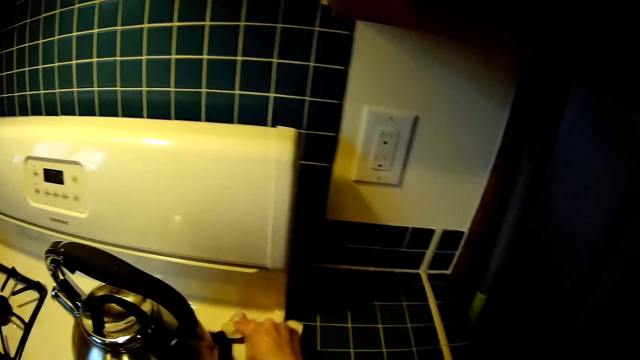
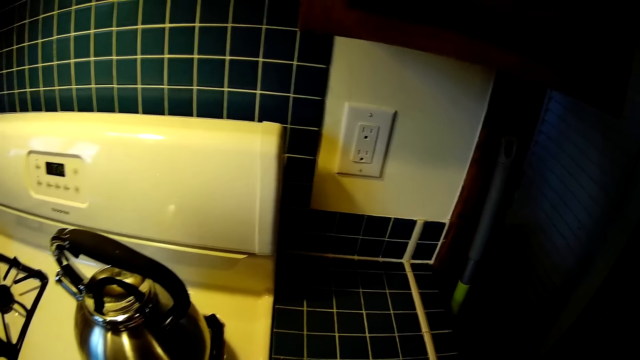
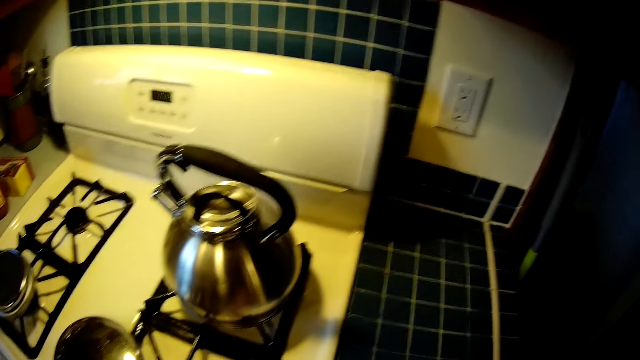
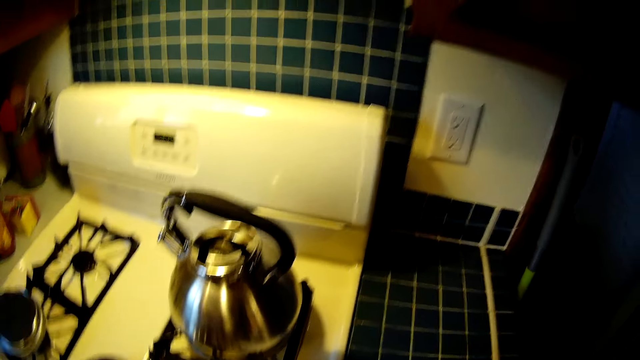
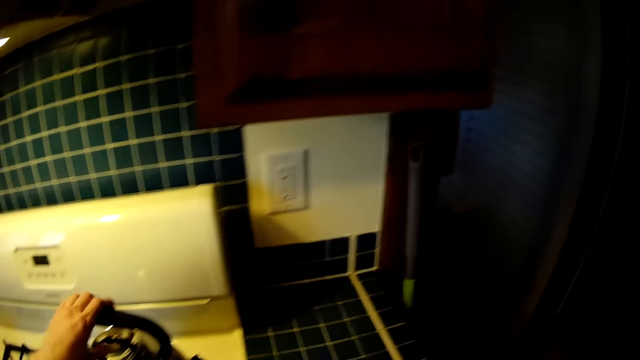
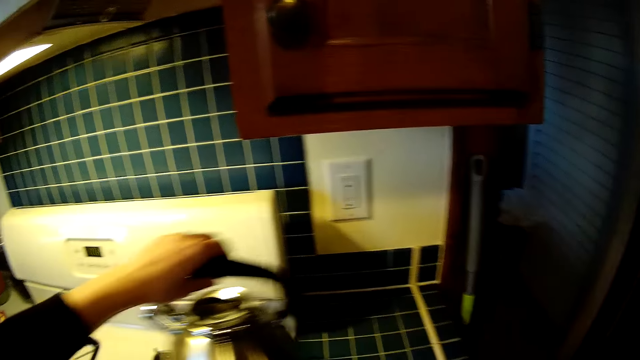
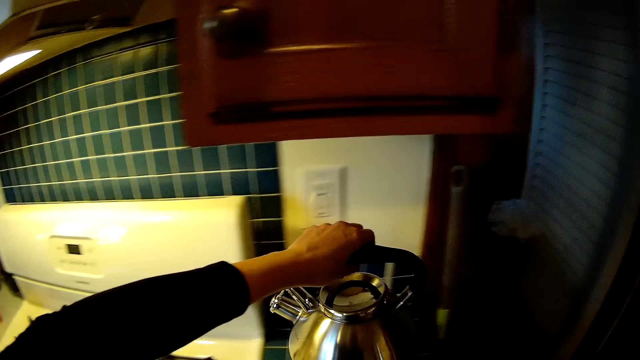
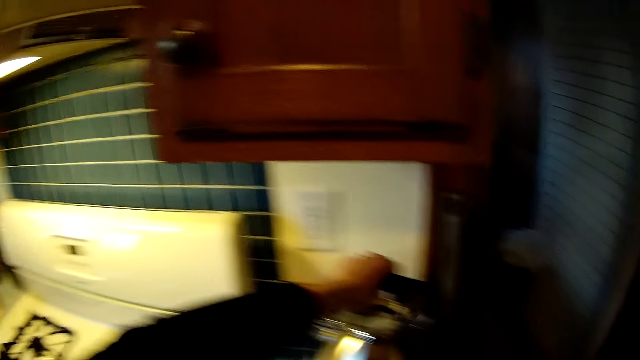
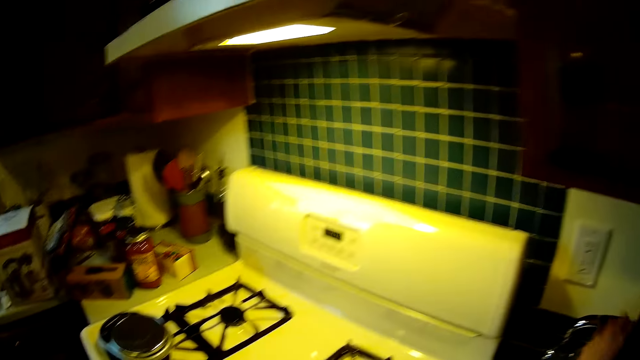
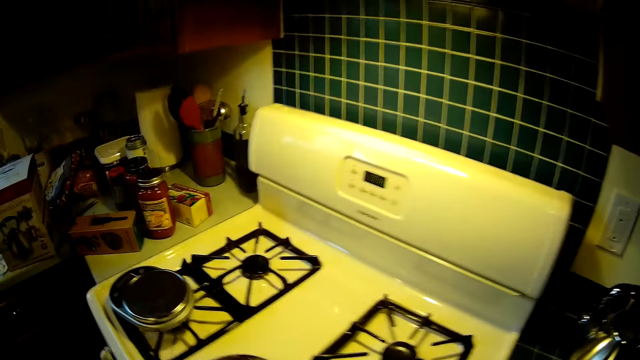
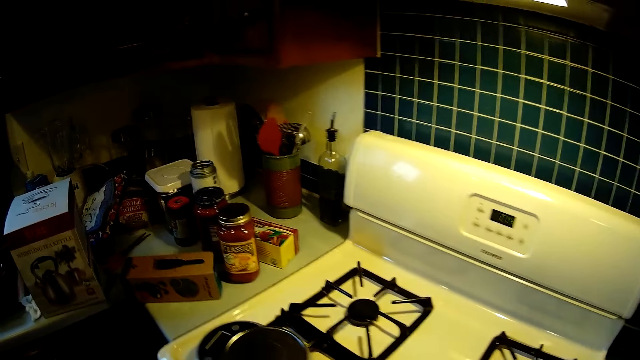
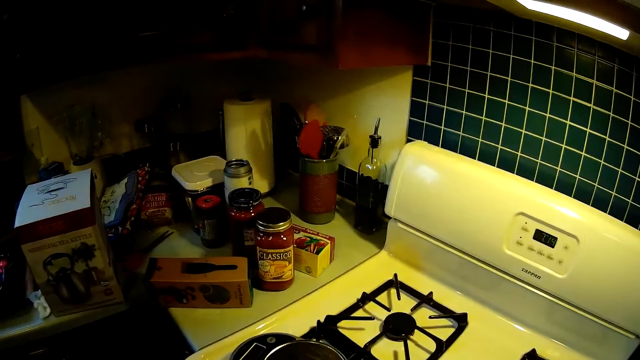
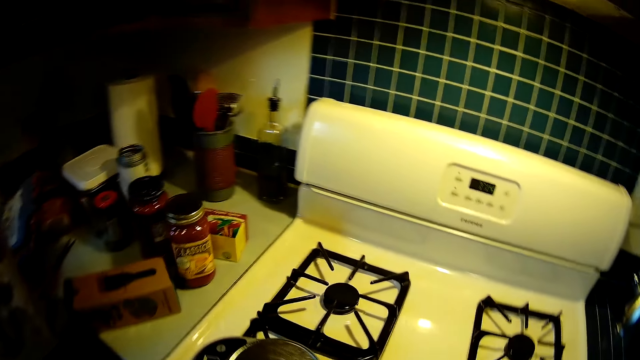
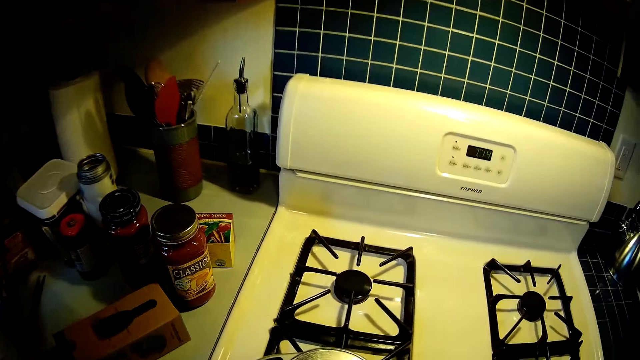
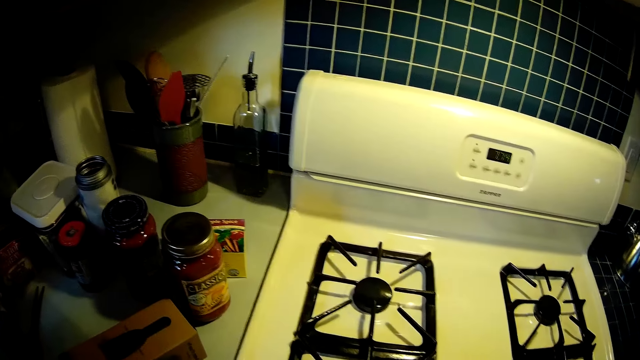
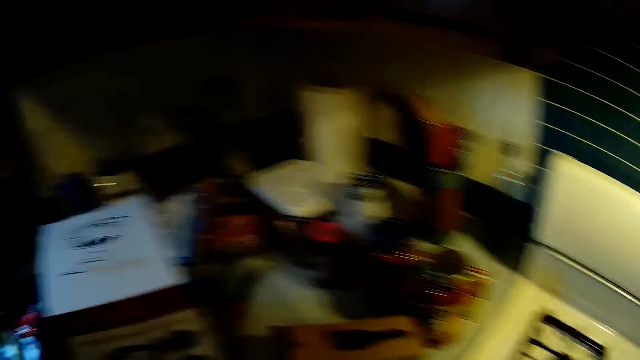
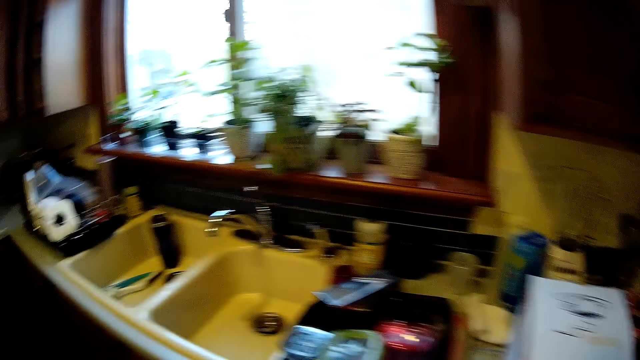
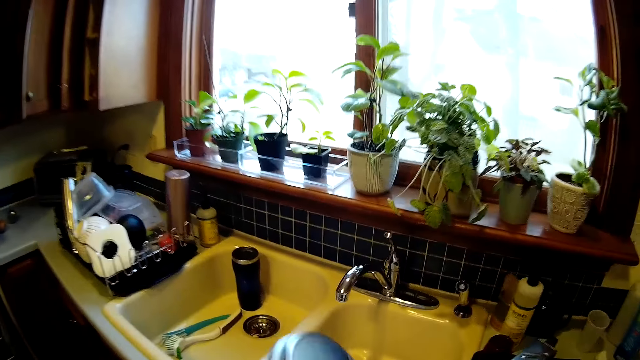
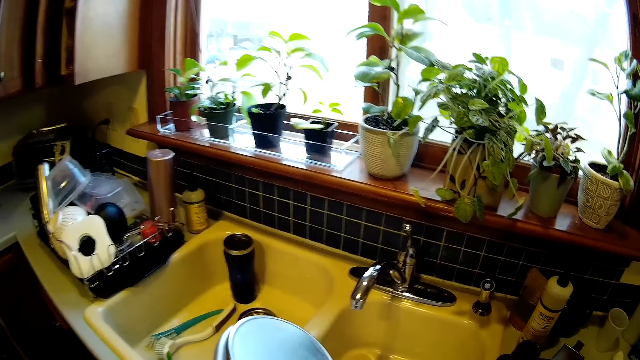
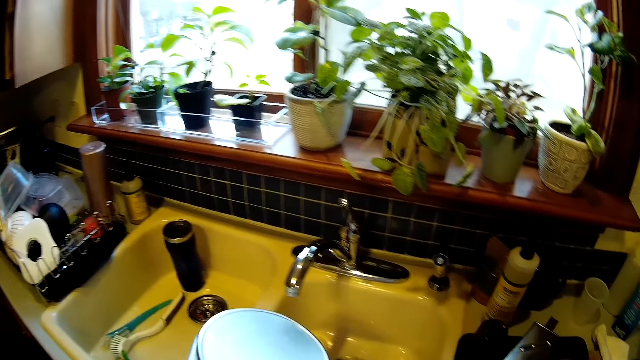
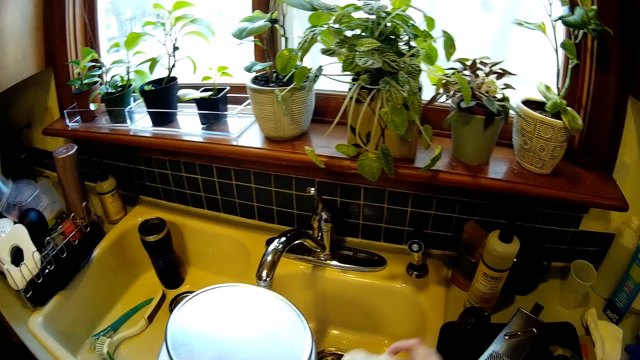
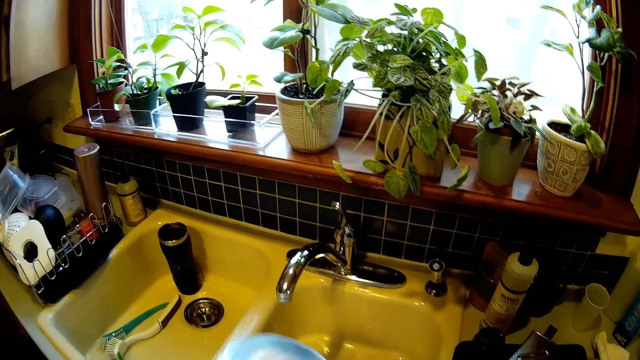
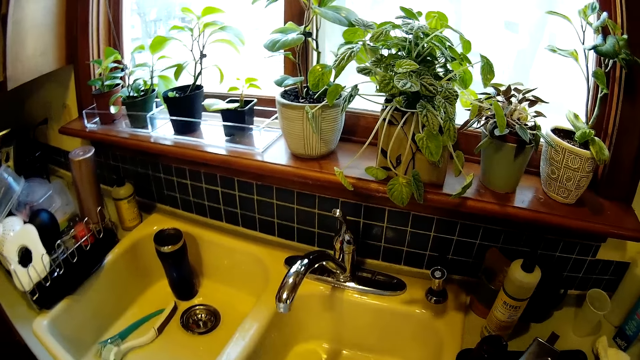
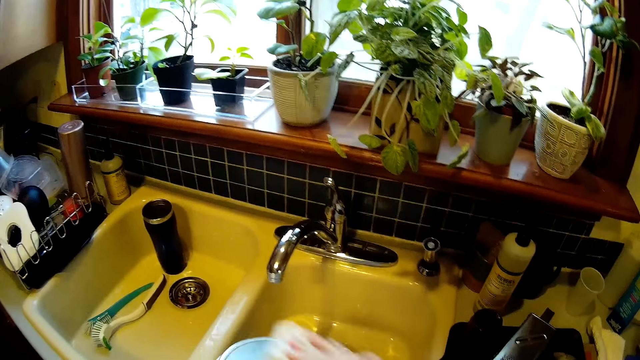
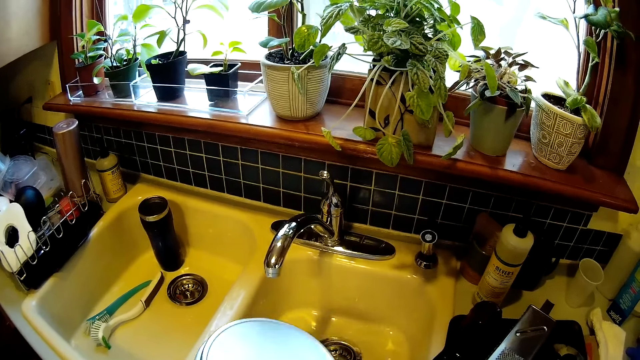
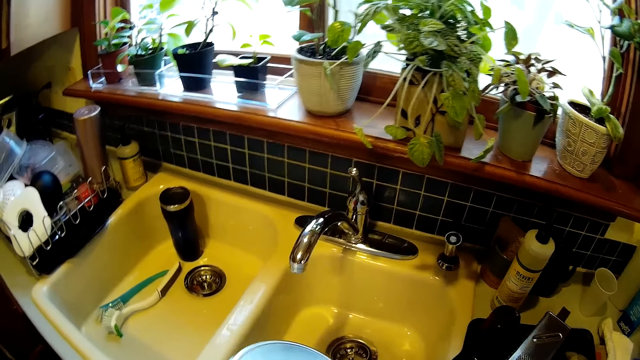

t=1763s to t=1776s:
The camera wearer takes a kettle from the gas stove with his left hand. He moves the electric kettle aside. He drops the kettle on the shelf. He takes a steel bowl or plate from the gas stove with his left hand. He holds the plate. He wipes the steel bowl with the towel.

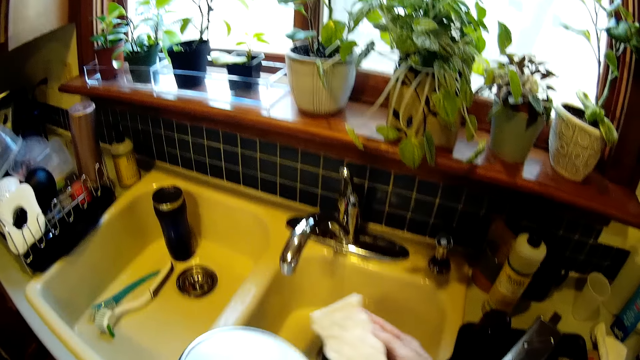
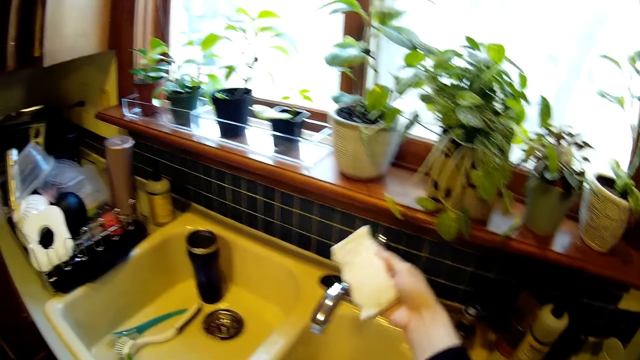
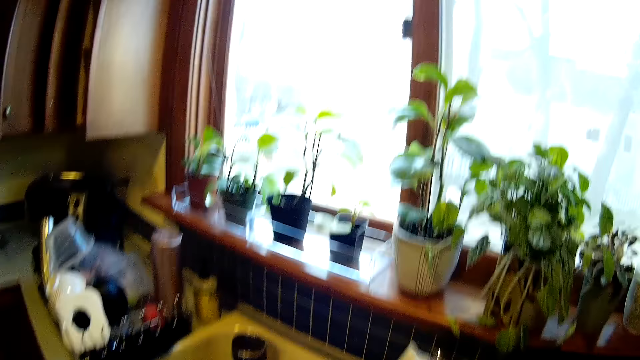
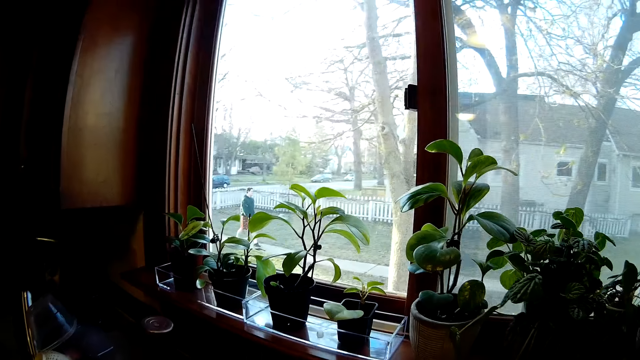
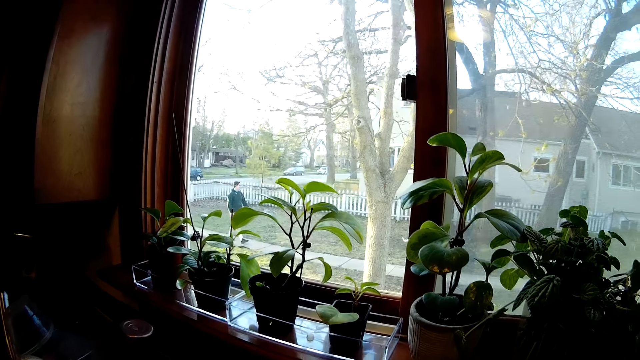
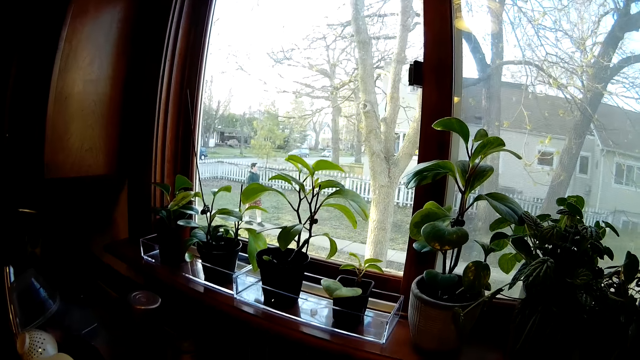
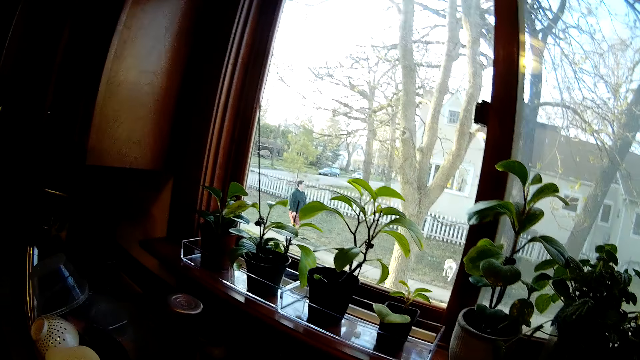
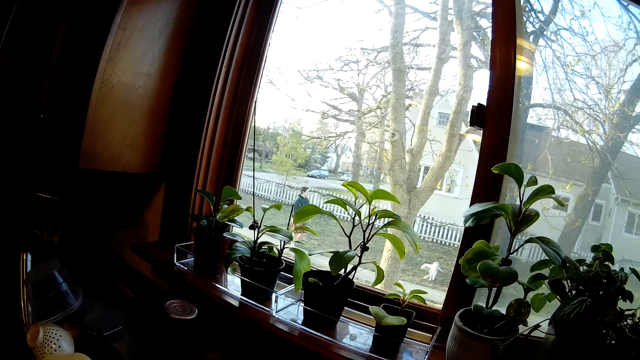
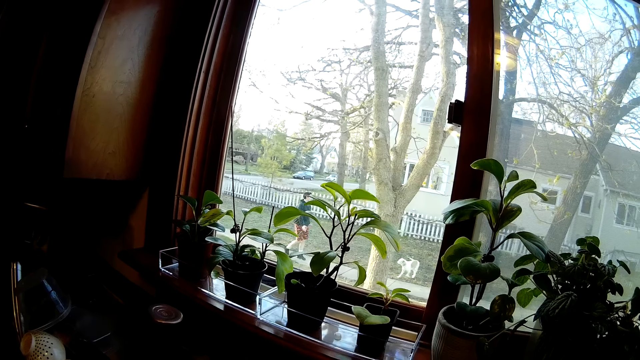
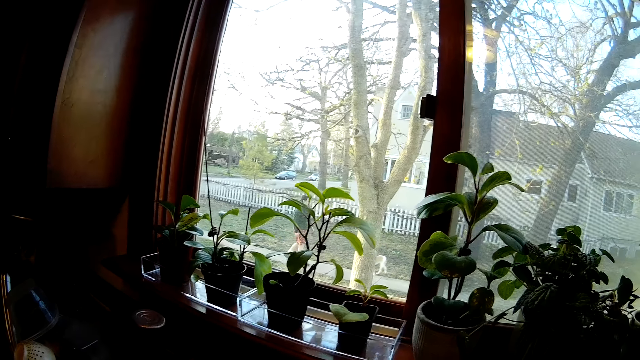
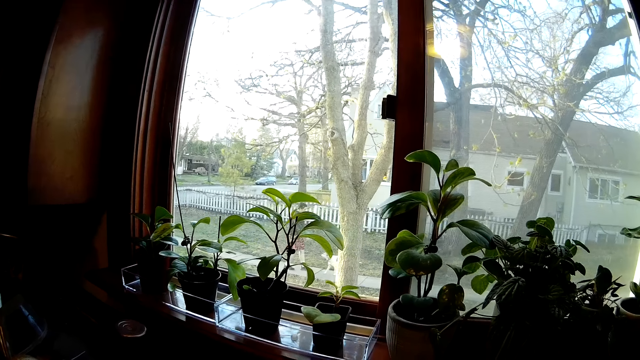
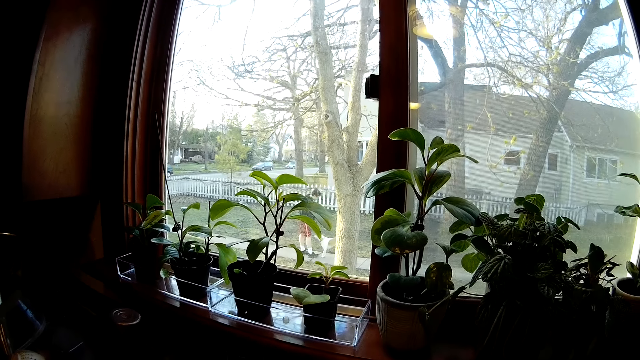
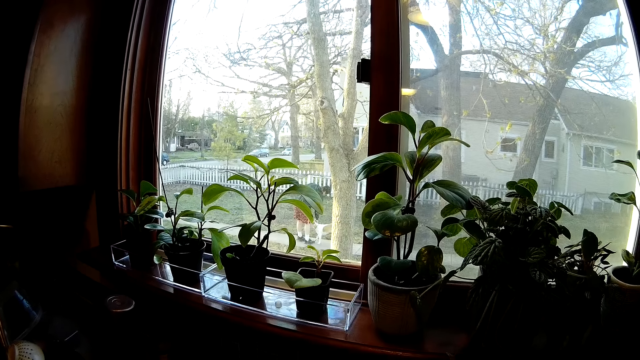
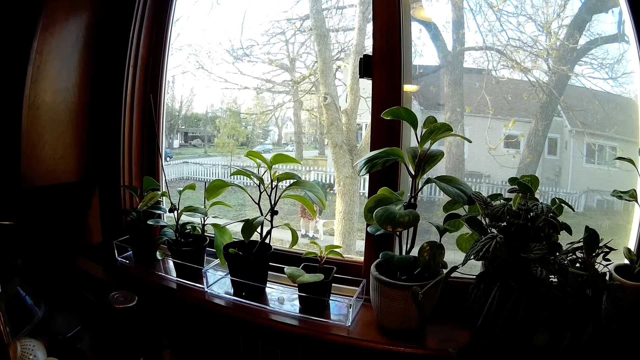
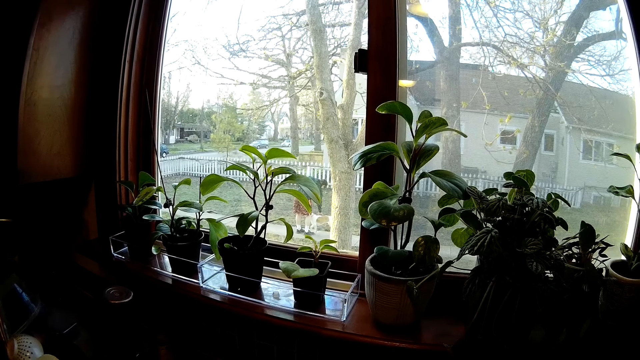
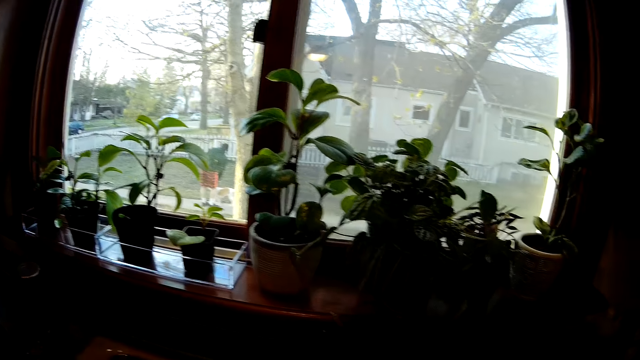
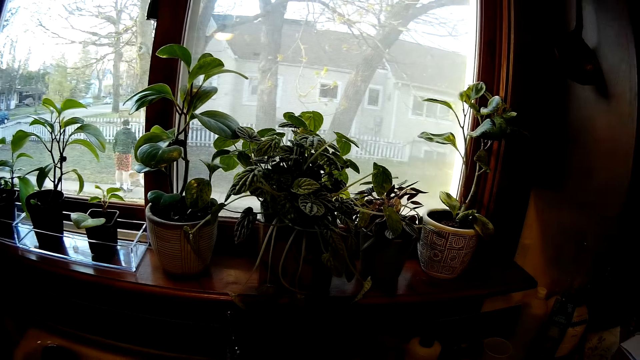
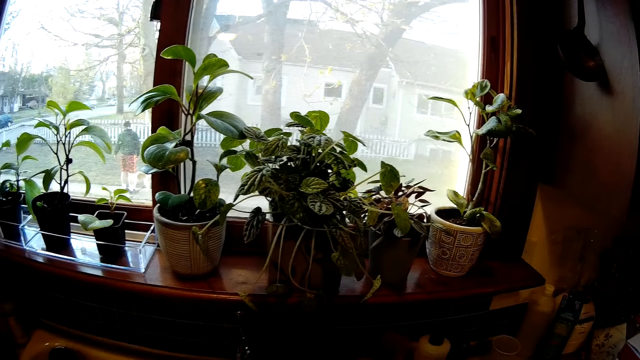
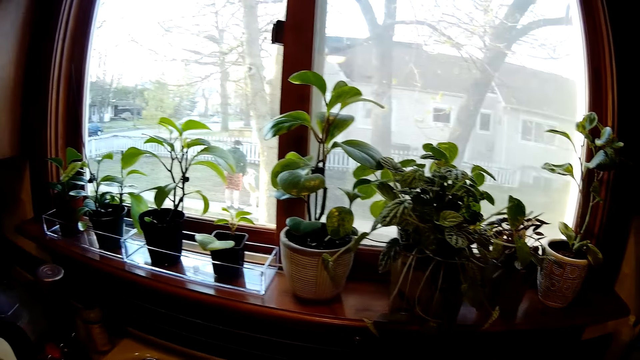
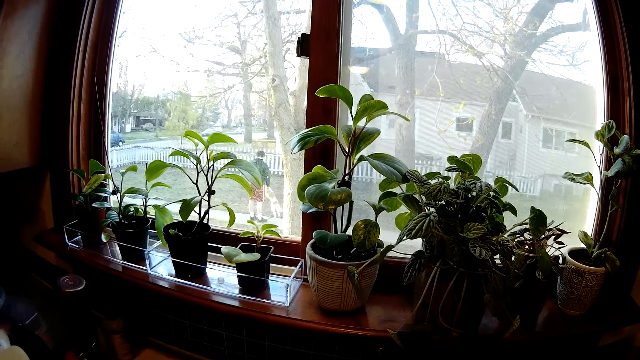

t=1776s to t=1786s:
The camera wearer opens the tap. A person interacts with a dog.
